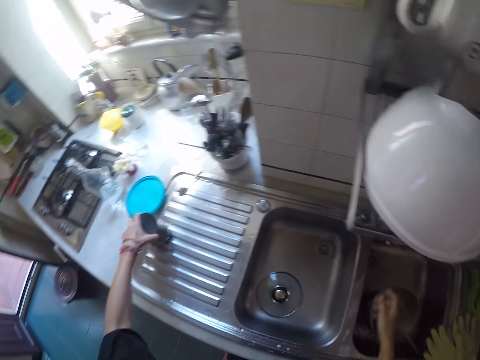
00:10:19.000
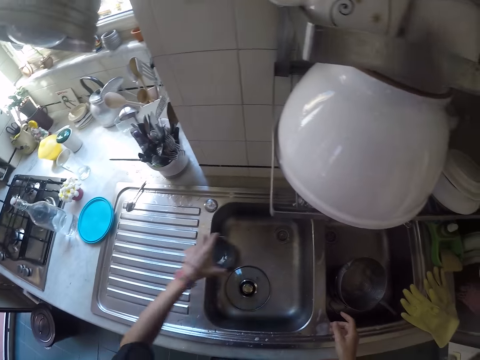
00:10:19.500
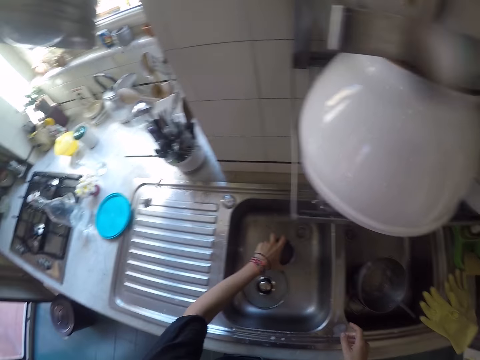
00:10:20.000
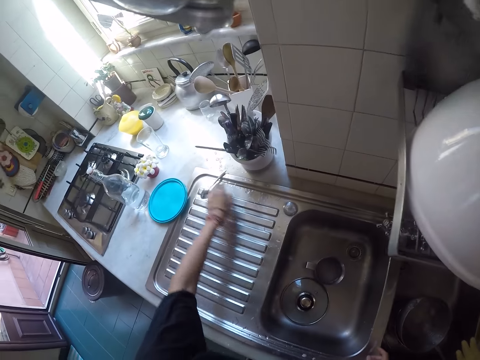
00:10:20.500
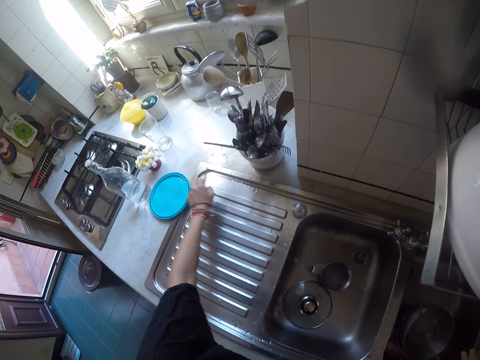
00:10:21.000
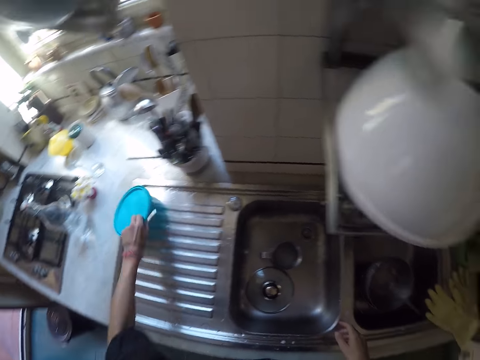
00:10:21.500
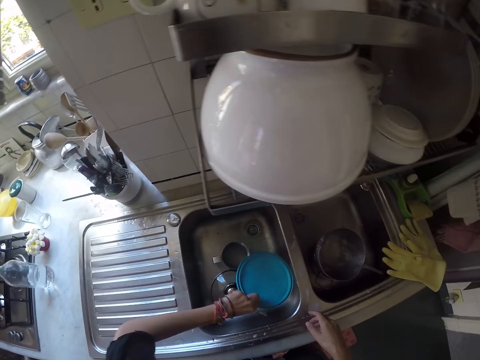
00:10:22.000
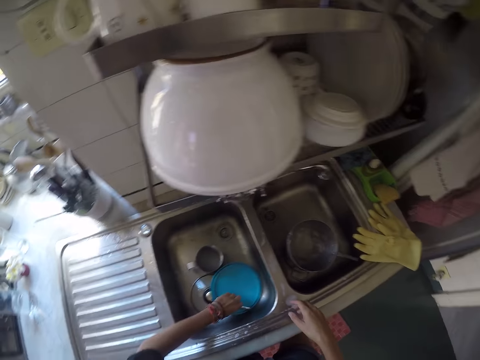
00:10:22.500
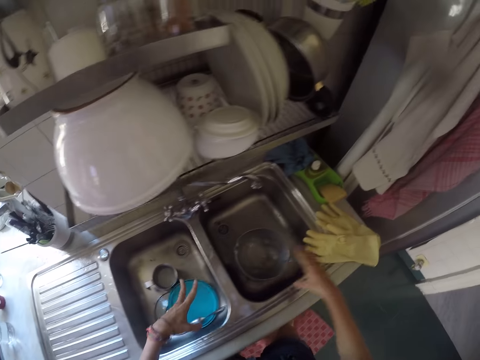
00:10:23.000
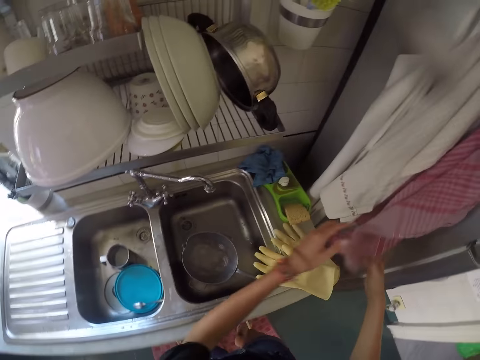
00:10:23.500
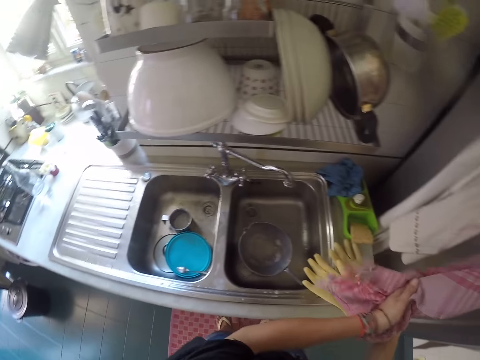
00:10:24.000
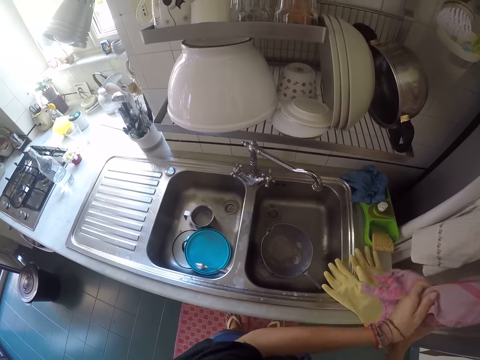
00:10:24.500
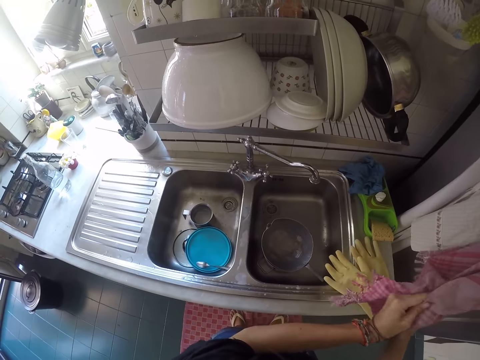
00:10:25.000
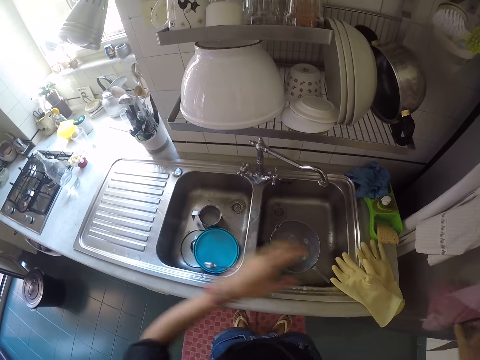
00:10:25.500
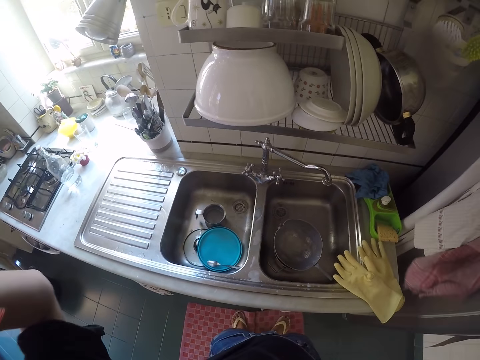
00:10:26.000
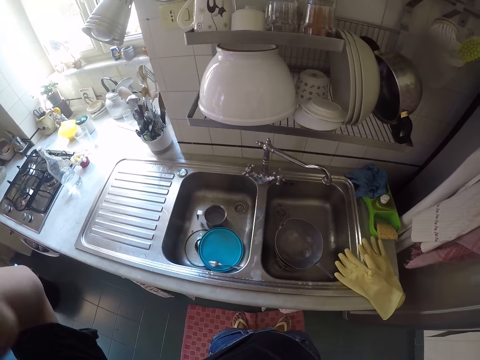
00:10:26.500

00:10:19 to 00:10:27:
The camera wearer opens a knob. He picks up a container. He moves a cup on the kitchen sink. He puts the container on the sink. He moves a spoon and a bowl lid on the kitchen sink. He picks up the spoon, picks up a bucket lid and puts the lid in the sink. He wipes his hands with a cloth. He touches his camera.
